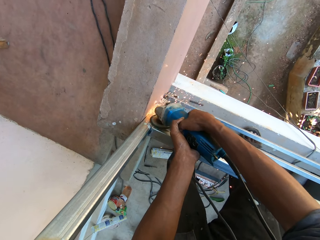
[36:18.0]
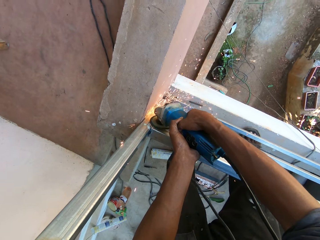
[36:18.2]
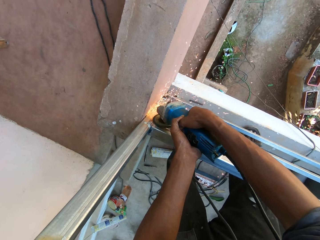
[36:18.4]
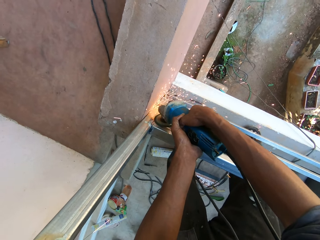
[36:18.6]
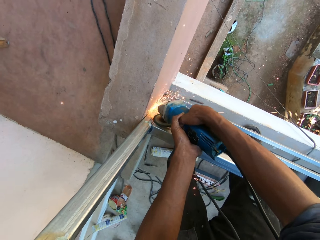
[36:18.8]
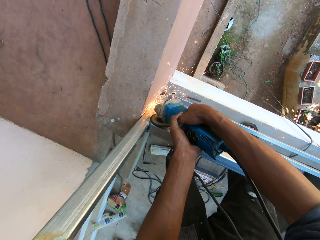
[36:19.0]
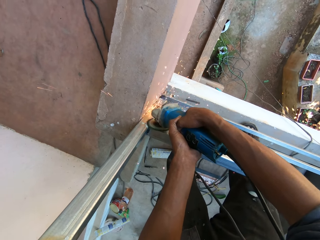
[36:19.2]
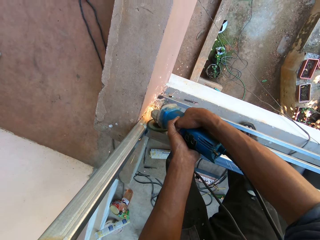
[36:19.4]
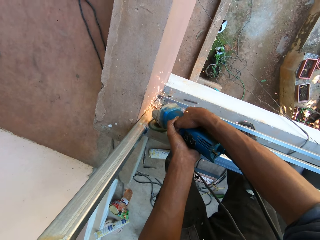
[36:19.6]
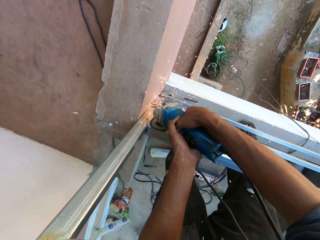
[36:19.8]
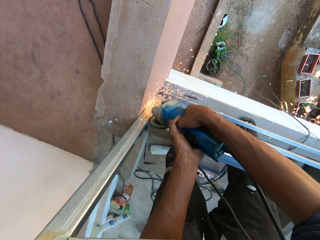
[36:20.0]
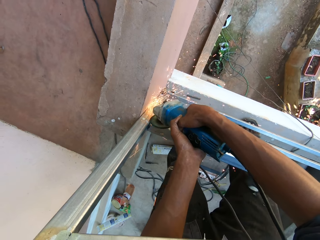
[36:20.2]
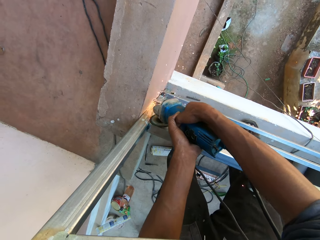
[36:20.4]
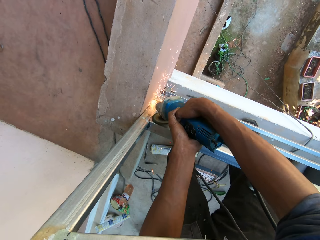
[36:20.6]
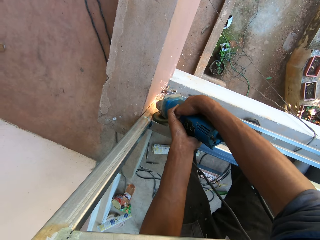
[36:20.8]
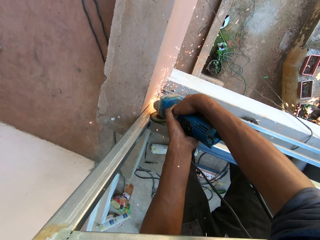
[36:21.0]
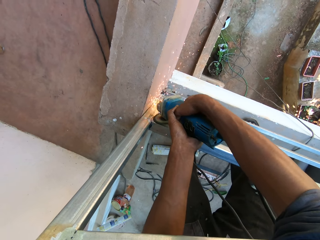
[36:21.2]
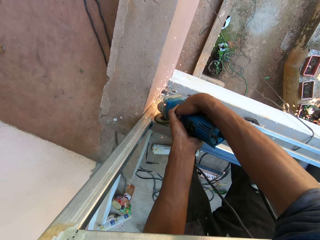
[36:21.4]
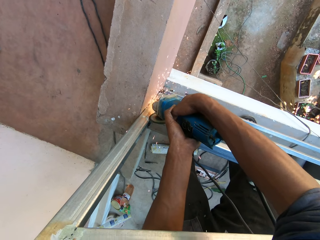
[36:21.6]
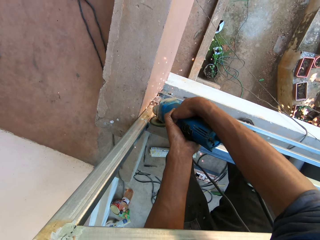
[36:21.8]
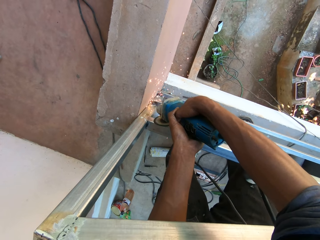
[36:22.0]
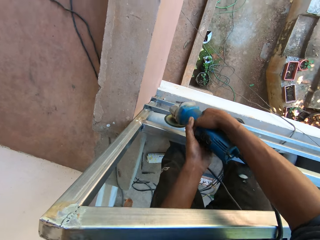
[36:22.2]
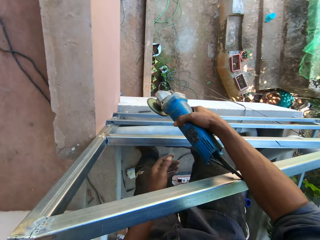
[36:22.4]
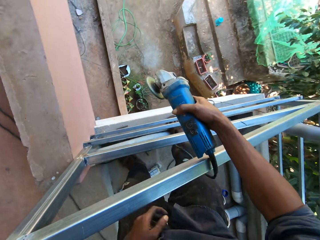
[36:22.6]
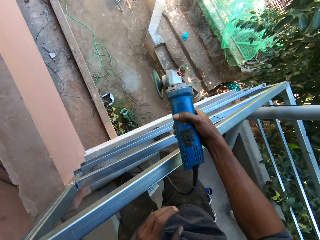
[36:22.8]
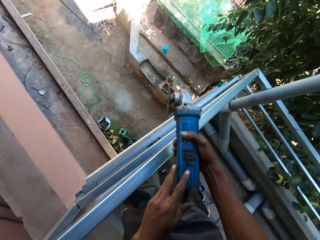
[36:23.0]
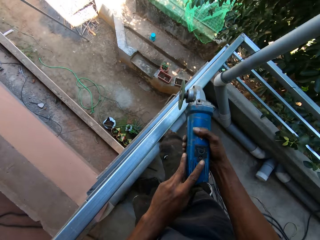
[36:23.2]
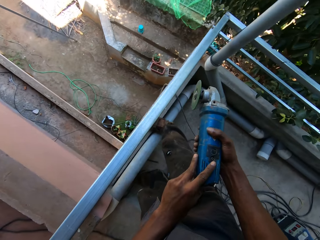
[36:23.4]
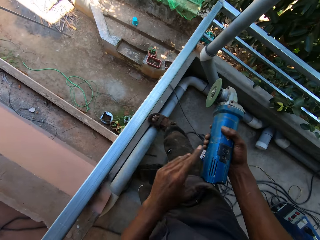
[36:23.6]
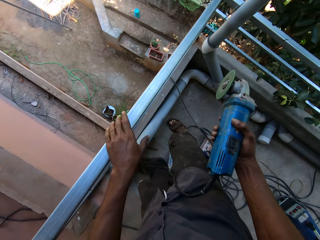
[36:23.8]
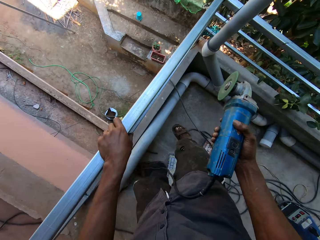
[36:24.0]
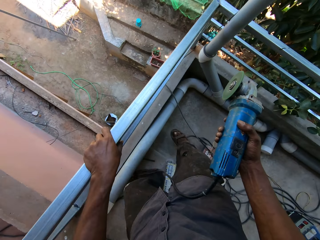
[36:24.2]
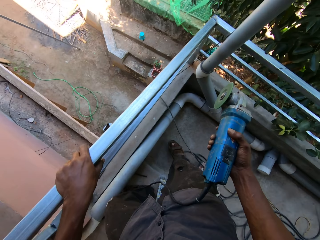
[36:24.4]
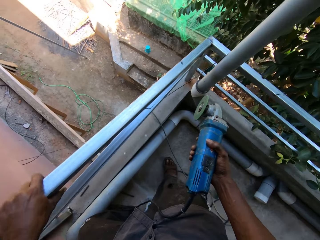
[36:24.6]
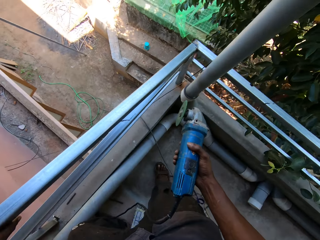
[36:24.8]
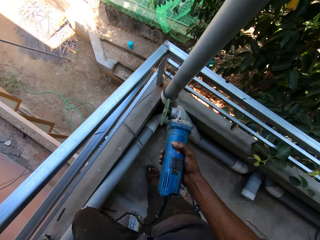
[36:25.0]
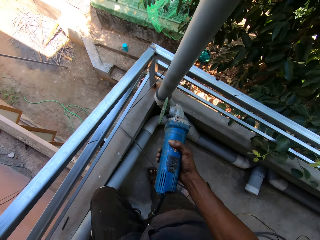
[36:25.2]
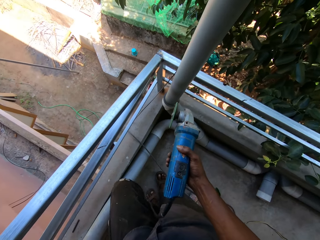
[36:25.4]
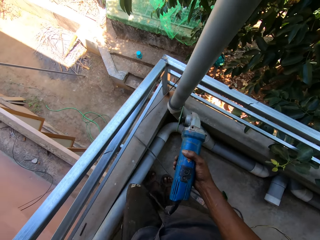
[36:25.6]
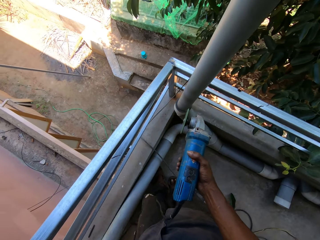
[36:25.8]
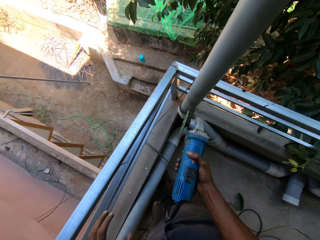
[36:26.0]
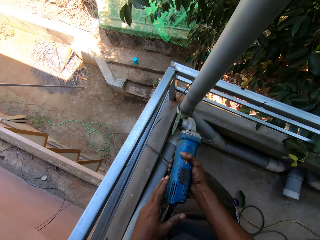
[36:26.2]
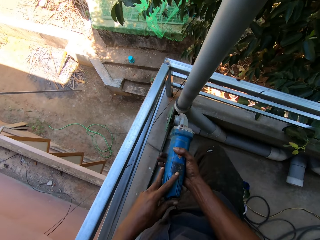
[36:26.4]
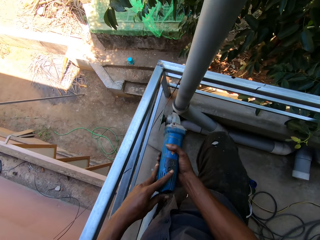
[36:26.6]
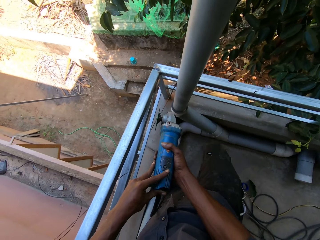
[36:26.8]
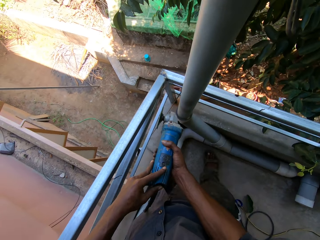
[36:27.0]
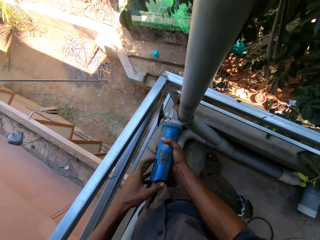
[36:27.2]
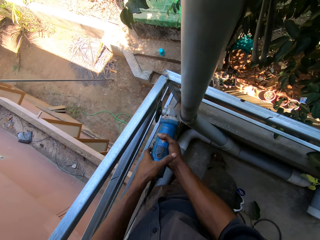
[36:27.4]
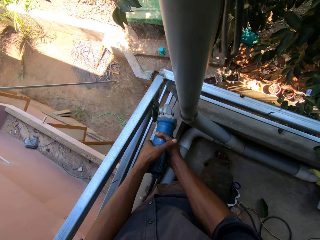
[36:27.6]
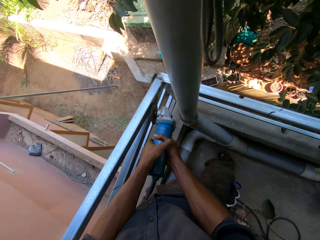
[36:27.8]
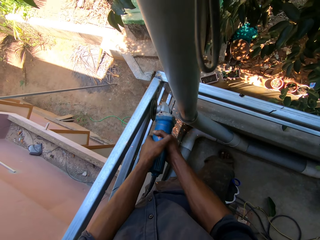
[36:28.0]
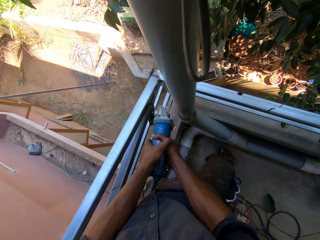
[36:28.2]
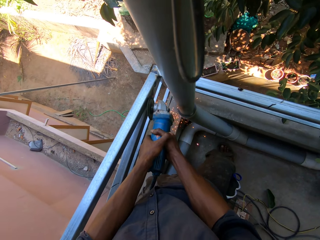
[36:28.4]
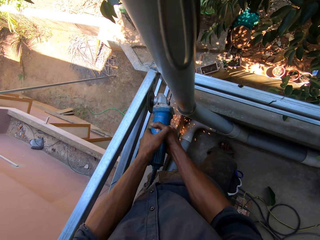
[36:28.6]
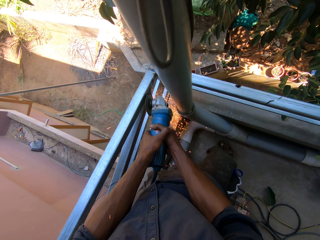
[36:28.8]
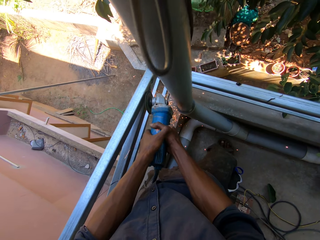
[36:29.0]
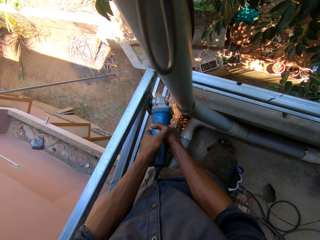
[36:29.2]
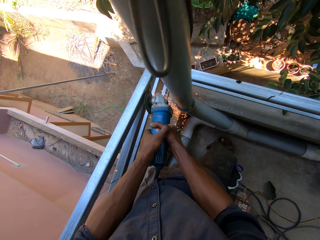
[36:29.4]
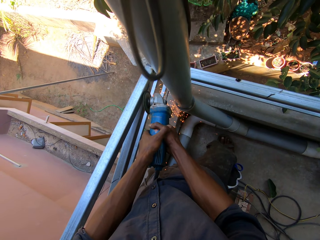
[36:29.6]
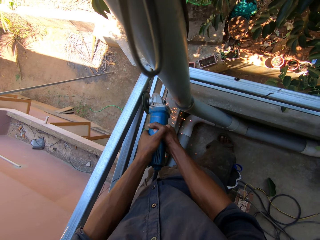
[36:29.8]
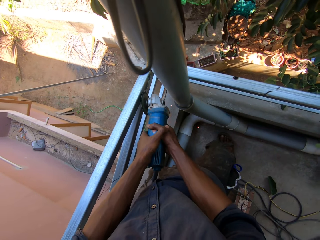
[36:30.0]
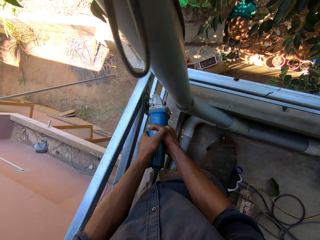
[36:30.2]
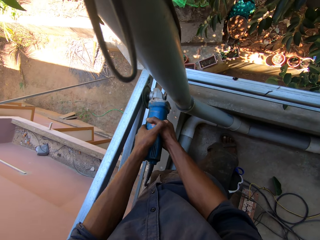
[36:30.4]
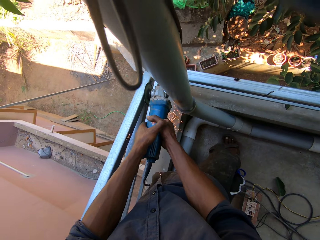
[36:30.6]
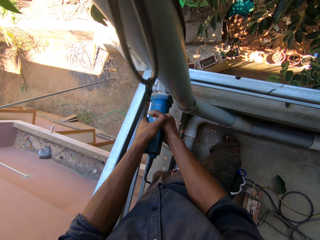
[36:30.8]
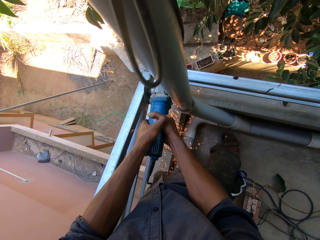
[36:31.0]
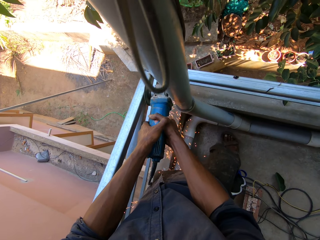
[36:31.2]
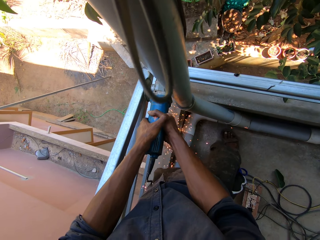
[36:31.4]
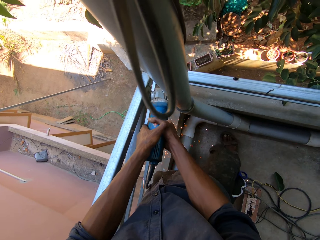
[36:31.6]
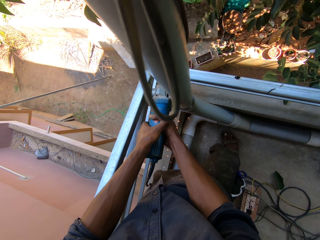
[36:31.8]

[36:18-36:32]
The camera wearer holds the angle grinder with his right hand. He turns off the grinder. He holds the angle grinder with both hands. He places his left hand on the railing. He holds the angle grinder with both hands. He turns on the grinder. He grinds the steel.

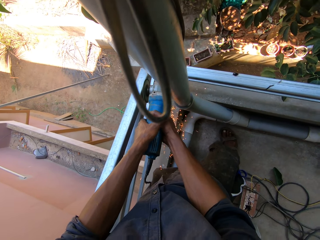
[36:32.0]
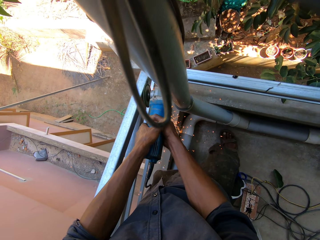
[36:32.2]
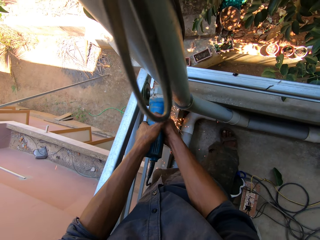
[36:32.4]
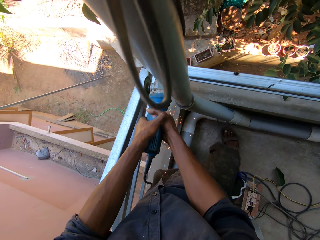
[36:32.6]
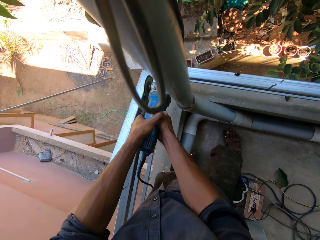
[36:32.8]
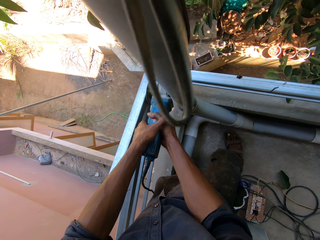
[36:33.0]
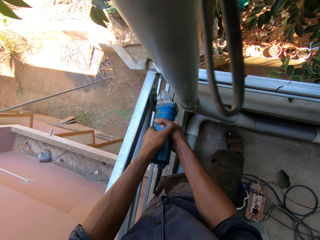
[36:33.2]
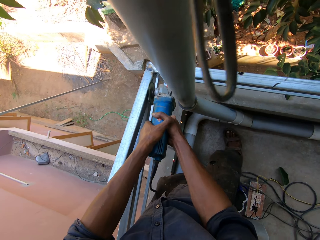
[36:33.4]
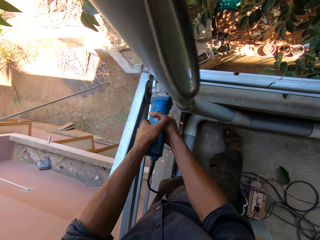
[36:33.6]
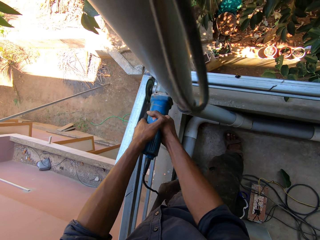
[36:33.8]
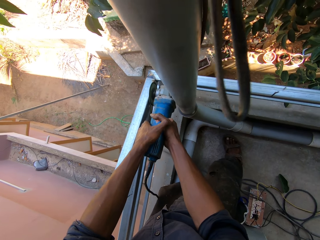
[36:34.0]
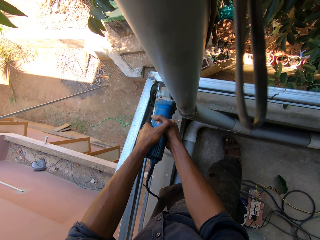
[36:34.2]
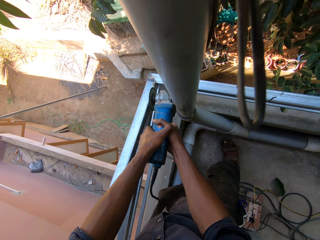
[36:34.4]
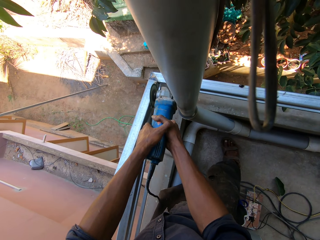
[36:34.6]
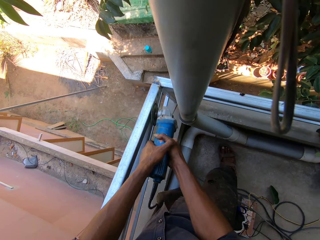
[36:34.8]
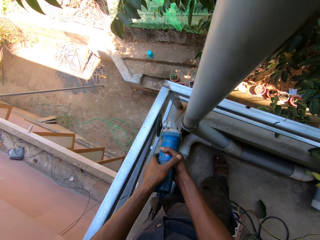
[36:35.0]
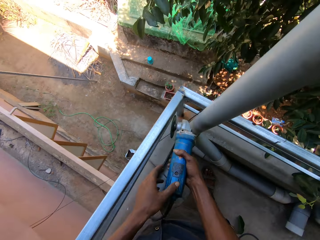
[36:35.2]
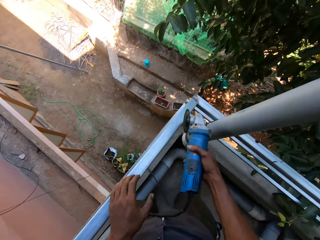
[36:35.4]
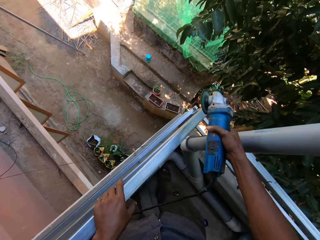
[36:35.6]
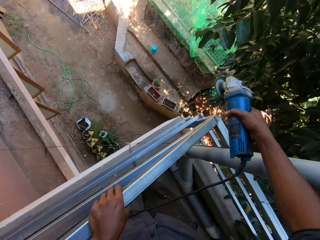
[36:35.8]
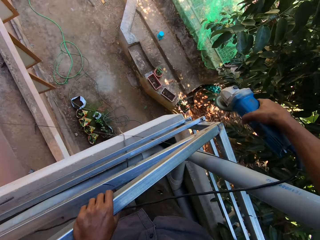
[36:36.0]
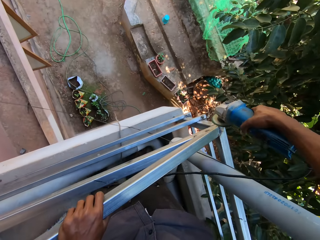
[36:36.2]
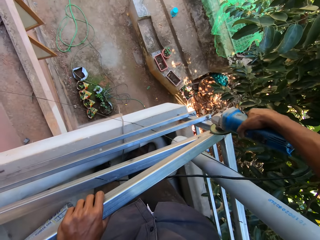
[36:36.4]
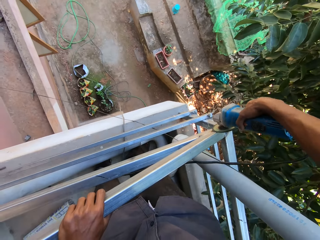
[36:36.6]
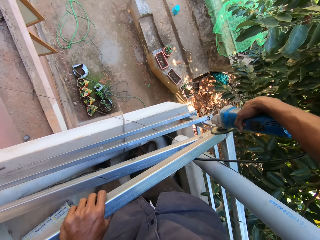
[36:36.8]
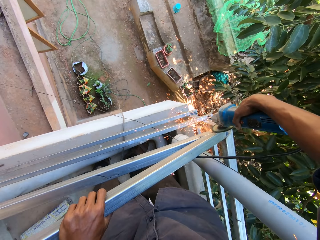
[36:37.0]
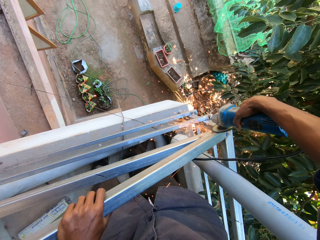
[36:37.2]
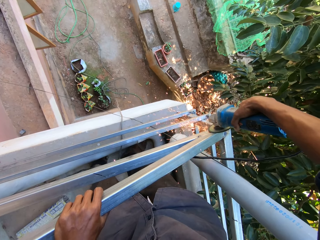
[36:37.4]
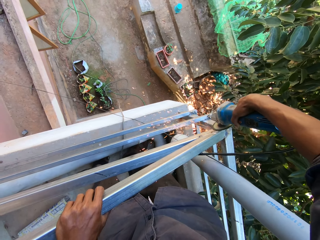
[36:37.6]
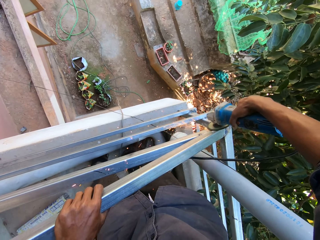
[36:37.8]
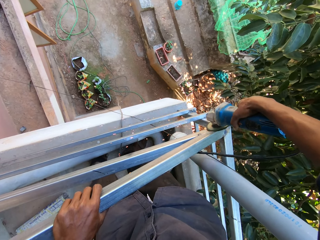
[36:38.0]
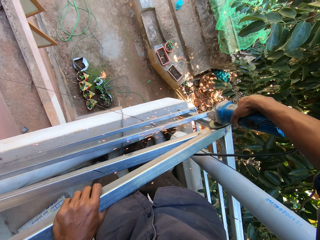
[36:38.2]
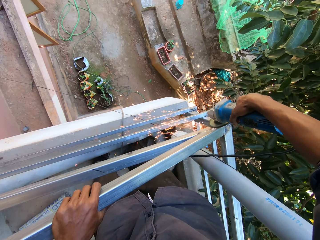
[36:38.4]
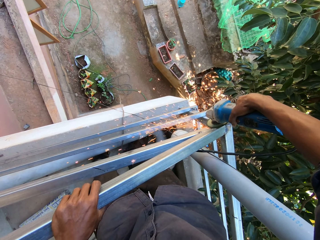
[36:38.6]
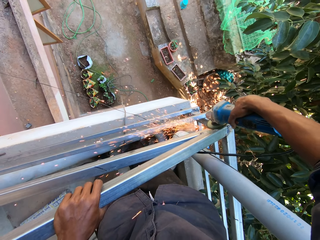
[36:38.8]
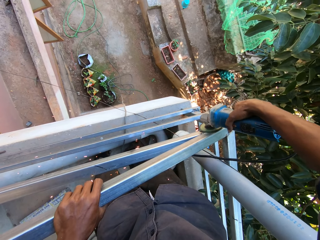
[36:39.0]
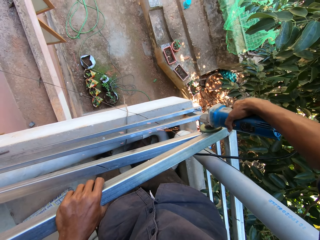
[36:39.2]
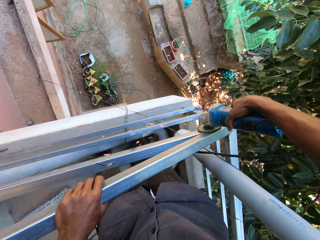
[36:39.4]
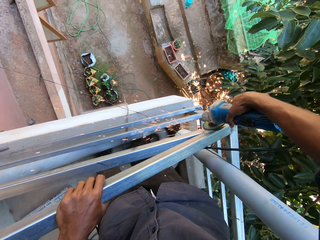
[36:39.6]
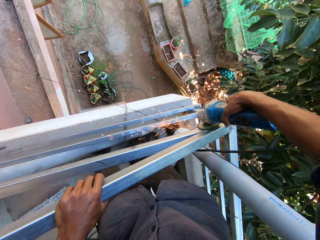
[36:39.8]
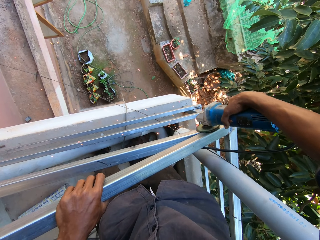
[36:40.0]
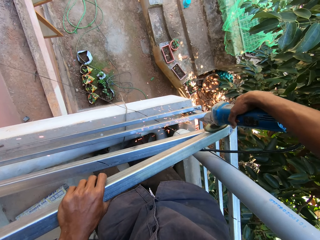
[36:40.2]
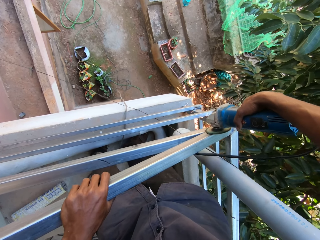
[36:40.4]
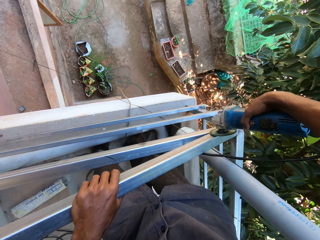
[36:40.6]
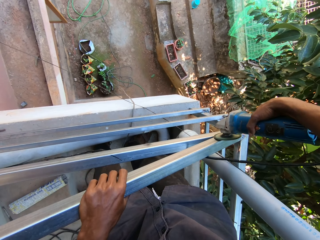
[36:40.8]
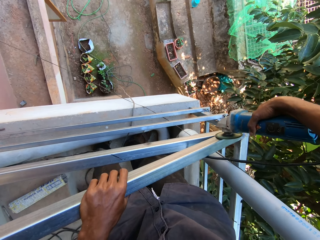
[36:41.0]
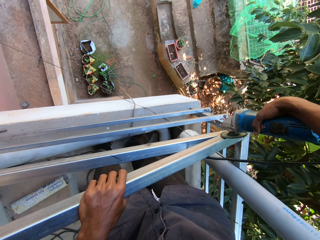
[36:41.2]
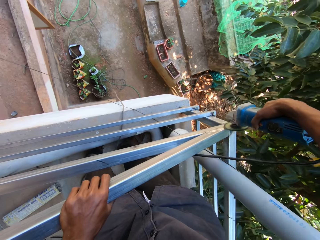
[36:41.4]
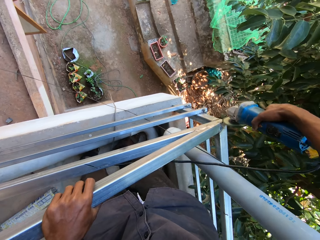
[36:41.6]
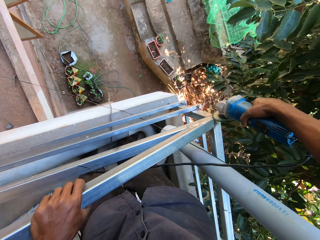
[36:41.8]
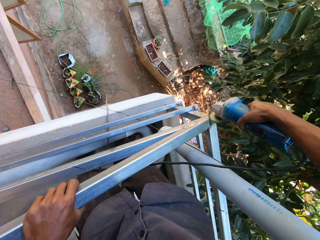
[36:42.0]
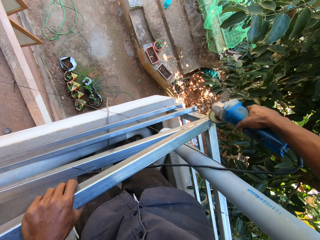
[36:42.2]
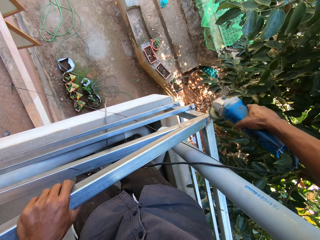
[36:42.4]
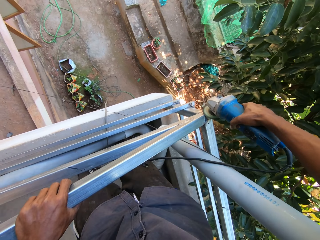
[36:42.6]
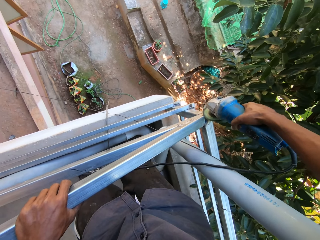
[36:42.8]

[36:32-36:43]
The camera wearer holds the angle grinder with his right hand. He grinds the pipe pole with the angle grinder in his right hand.
